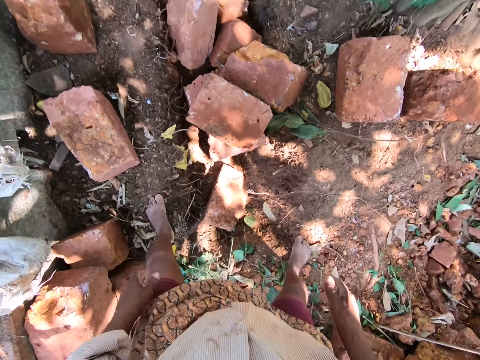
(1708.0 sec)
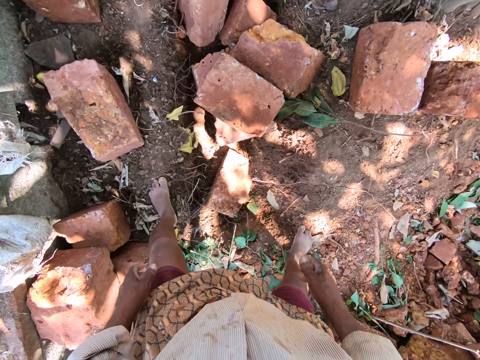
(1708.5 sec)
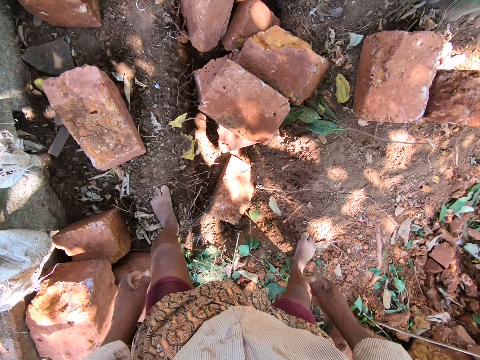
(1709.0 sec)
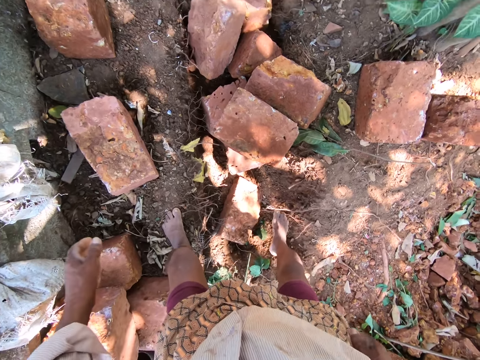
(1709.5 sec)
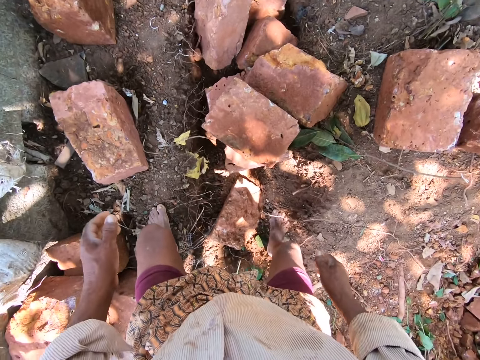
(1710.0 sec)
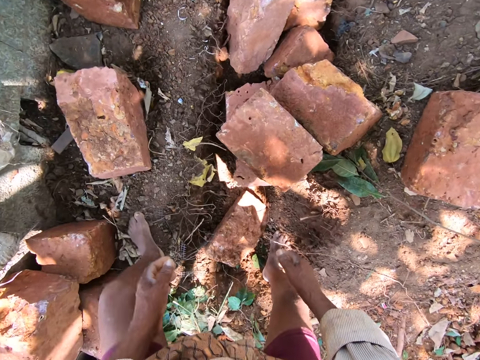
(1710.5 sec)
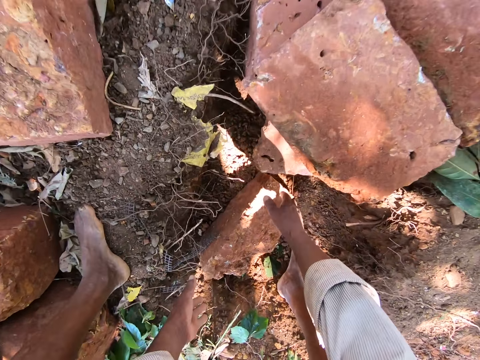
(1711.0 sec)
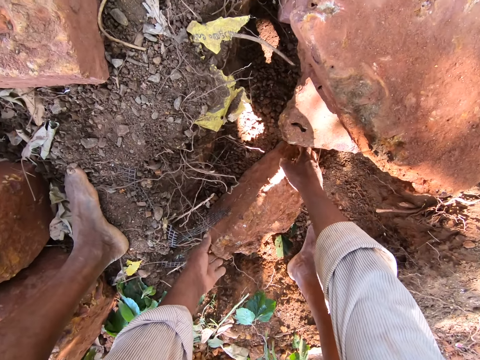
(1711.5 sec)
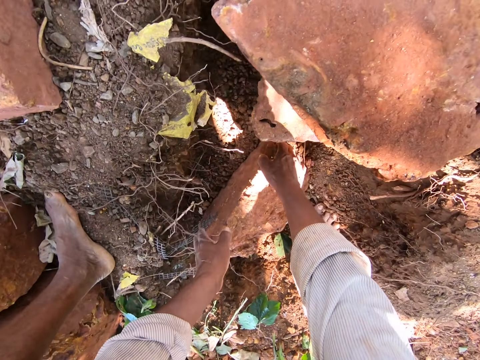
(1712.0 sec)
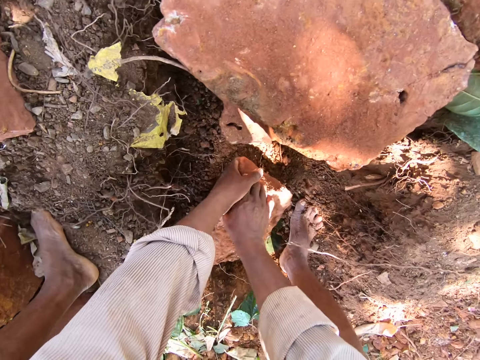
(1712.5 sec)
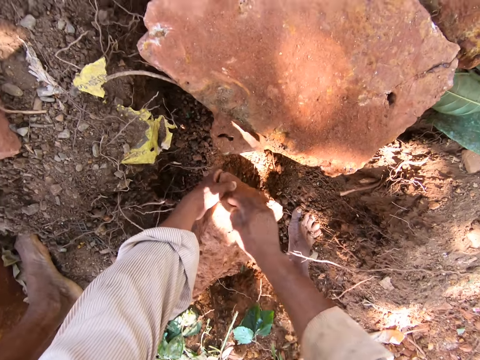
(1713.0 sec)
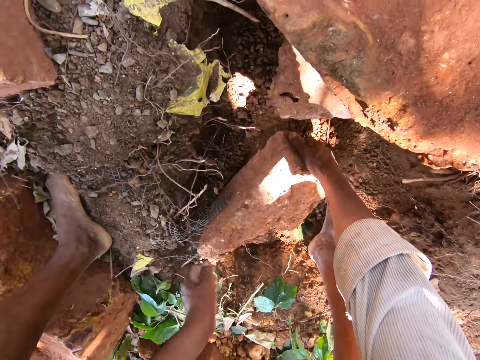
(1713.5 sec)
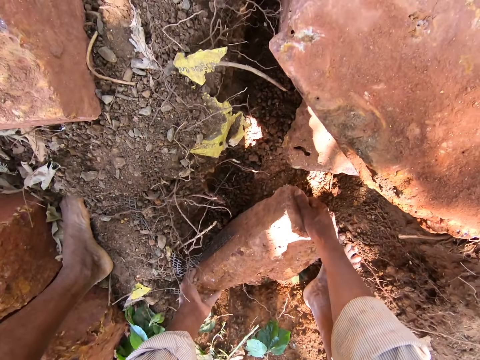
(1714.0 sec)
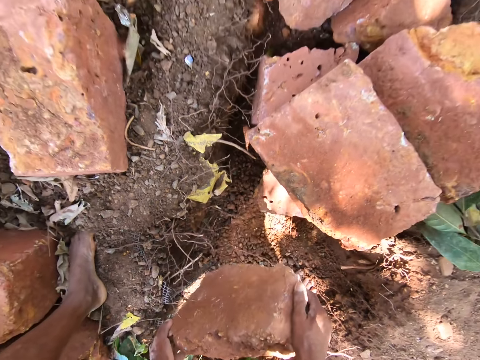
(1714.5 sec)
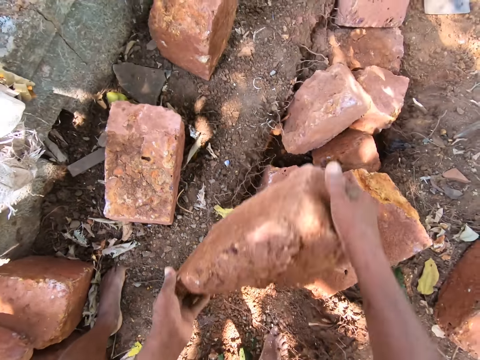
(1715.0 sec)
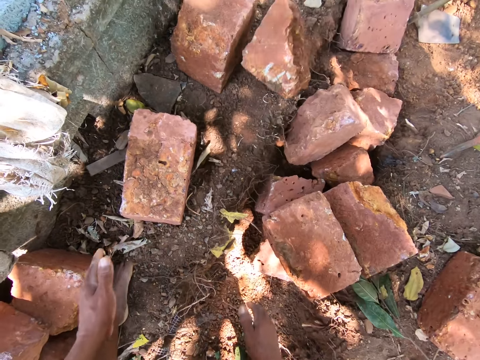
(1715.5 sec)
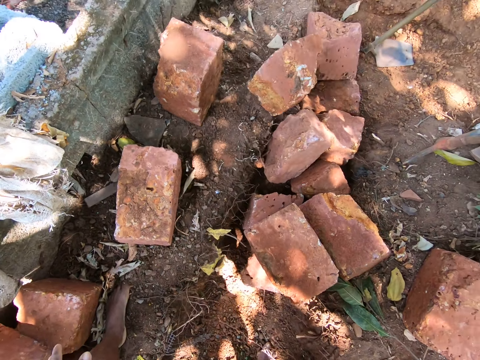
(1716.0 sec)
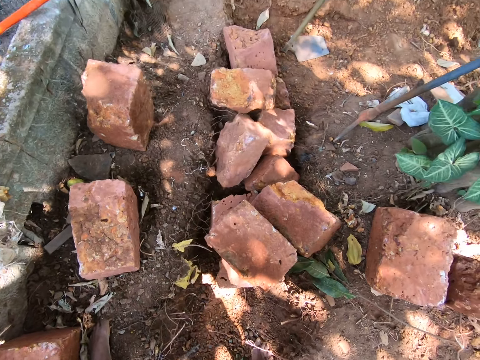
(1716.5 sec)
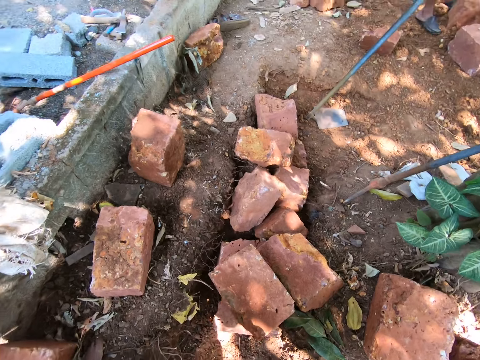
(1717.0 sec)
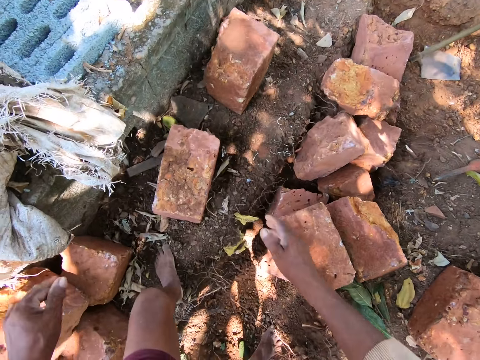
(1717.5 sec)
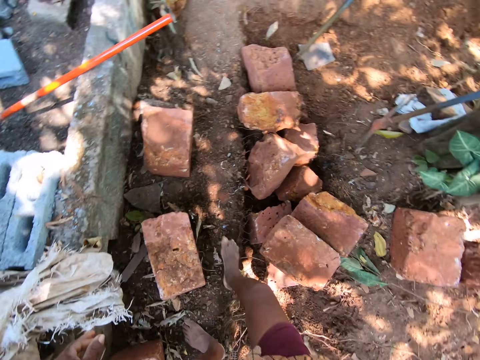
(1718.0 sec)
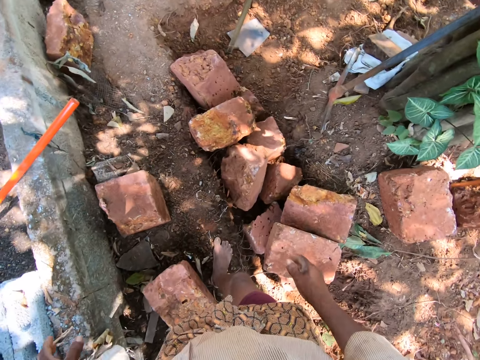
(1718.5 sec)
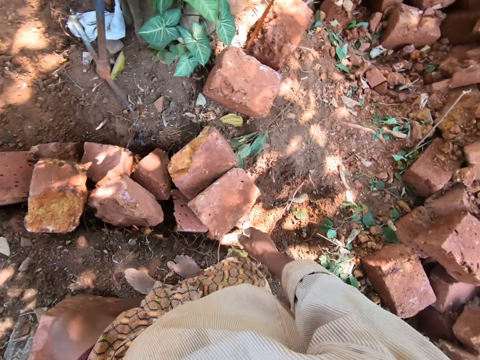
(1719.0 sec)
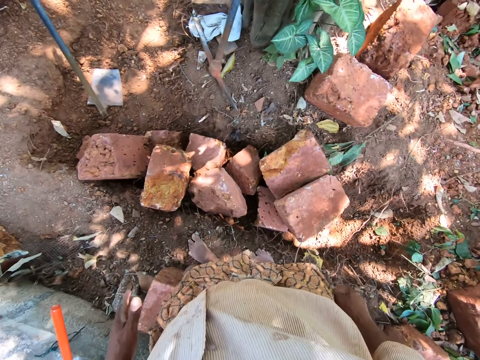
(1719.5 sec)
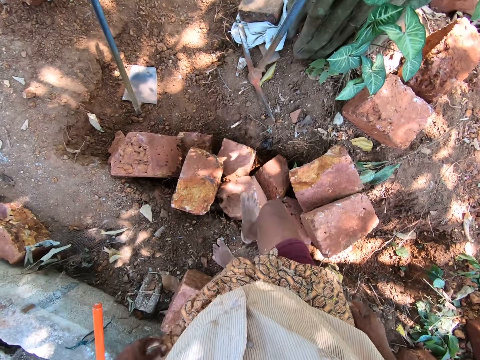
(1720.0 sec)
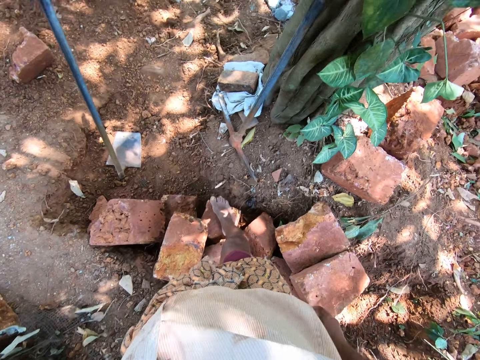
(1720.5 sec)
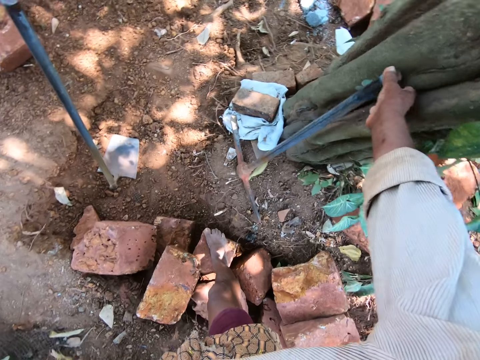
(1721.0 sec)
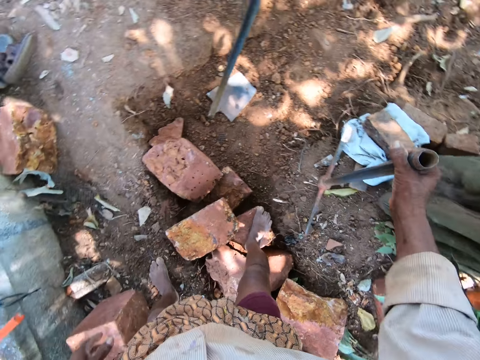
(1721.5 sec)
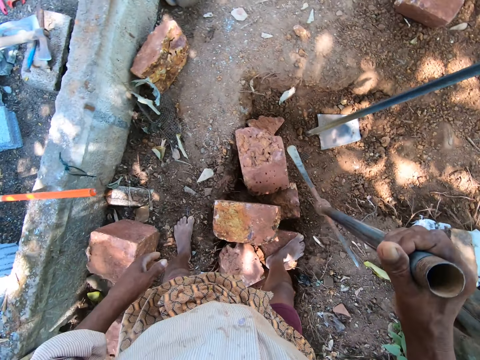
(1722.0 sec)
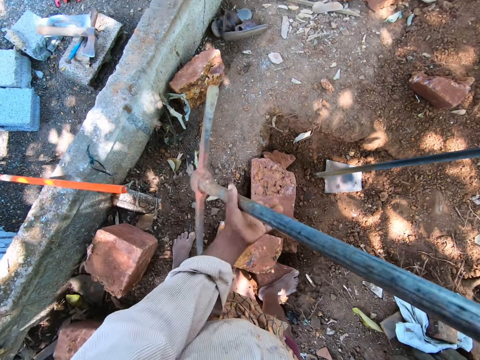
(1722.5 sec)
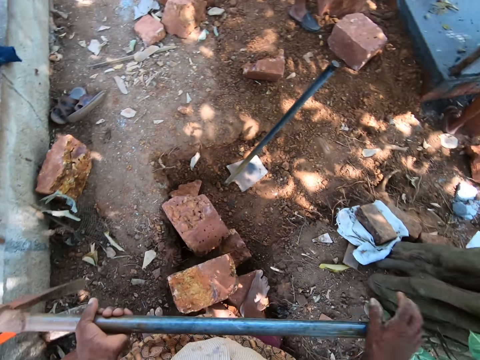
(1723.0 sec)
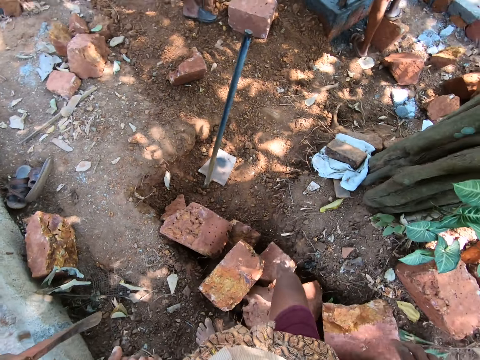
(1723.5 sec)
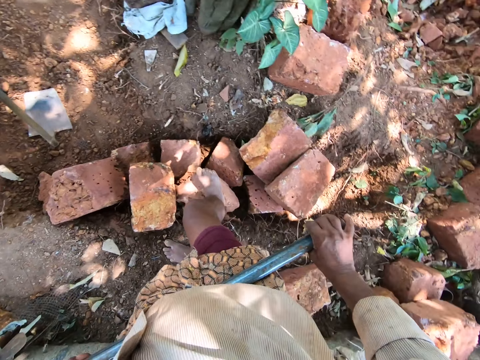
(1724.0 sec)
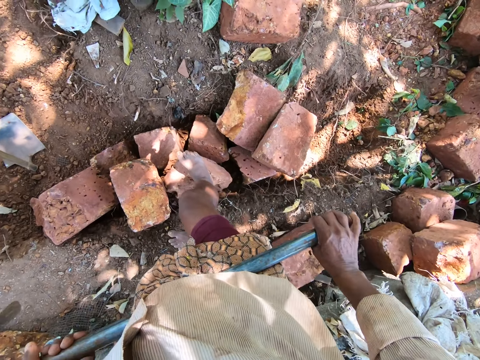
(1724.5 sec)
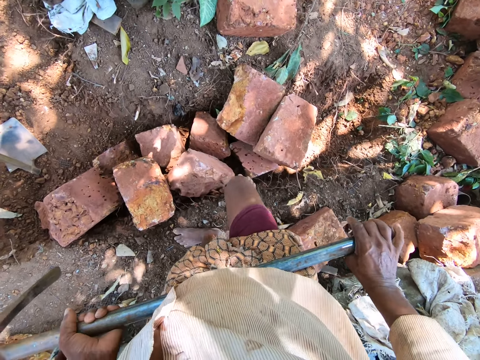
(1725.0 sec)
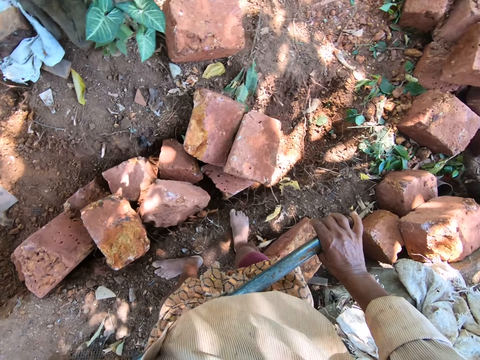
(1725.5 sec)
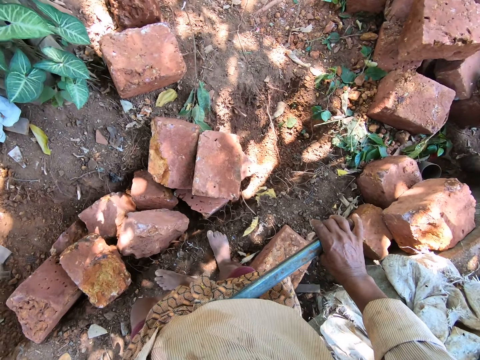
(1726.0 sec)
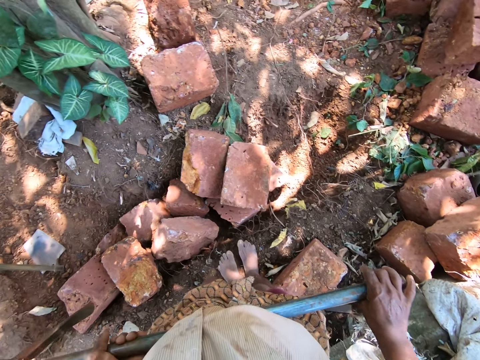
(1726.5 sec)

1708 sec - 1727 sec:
The camera wearer picks up a brick or stone from the ground with both hands. He throws the brick on the ground with both hands. He drops the stone on the ground. He walks around. He picks up a pick axe from the ground with his right hand. He holds the pick axe with both hands.

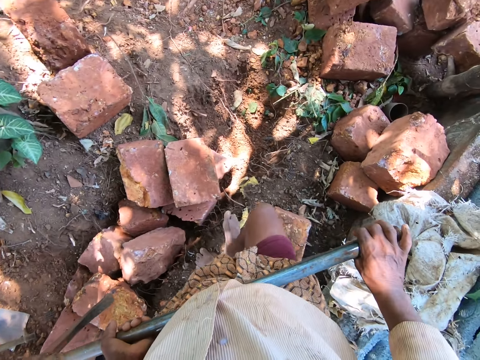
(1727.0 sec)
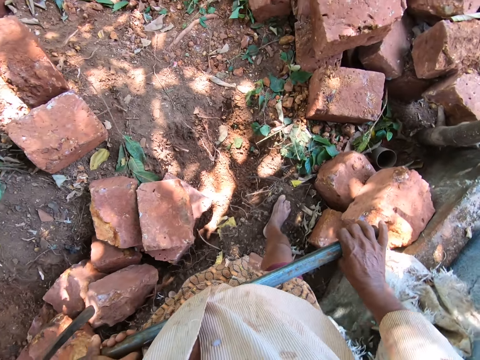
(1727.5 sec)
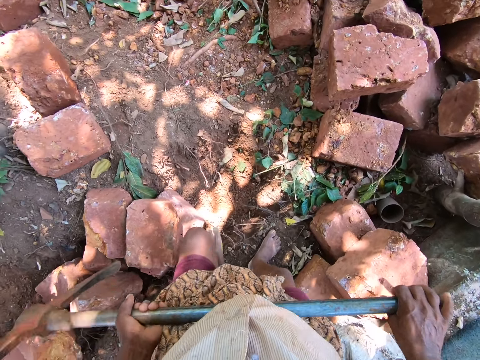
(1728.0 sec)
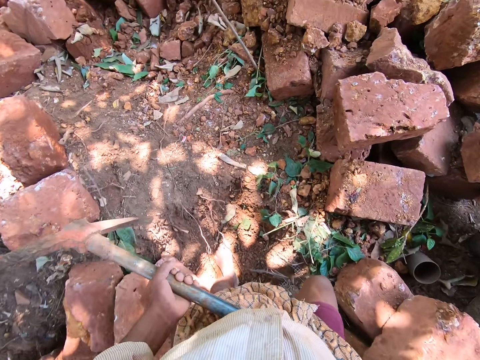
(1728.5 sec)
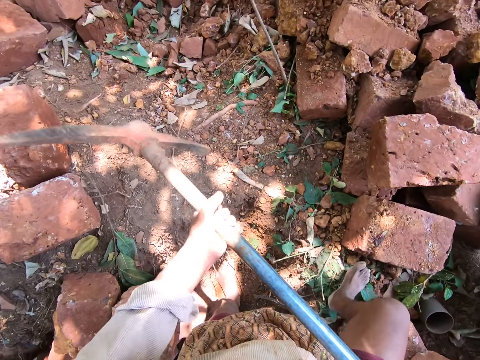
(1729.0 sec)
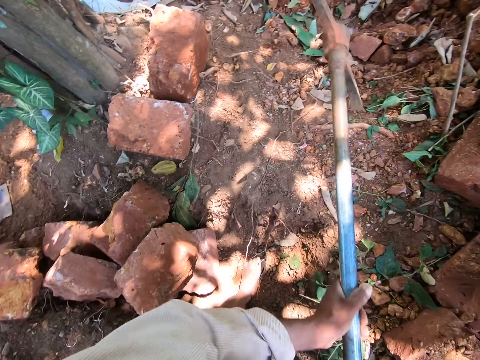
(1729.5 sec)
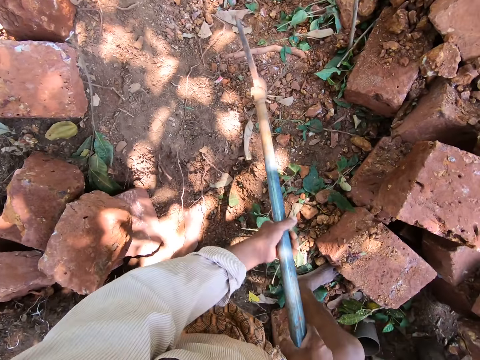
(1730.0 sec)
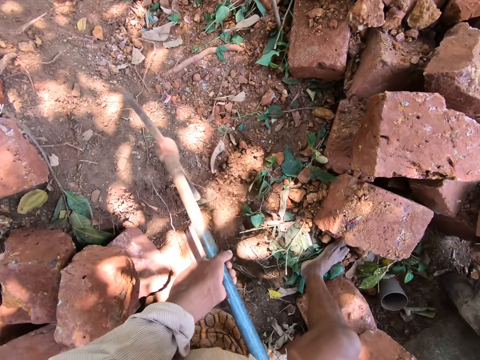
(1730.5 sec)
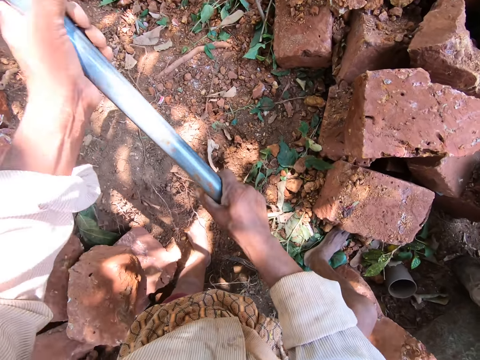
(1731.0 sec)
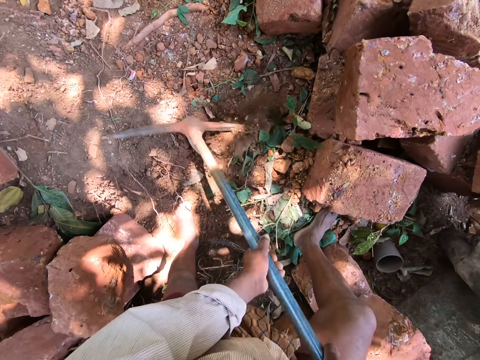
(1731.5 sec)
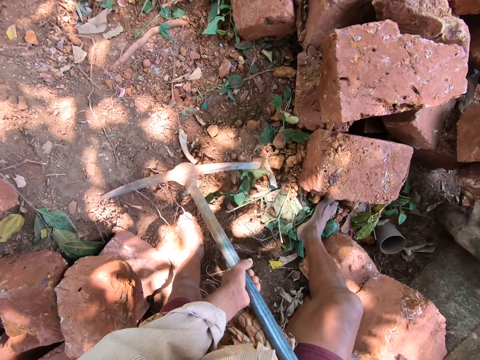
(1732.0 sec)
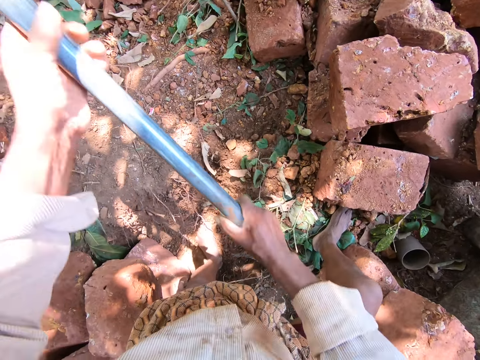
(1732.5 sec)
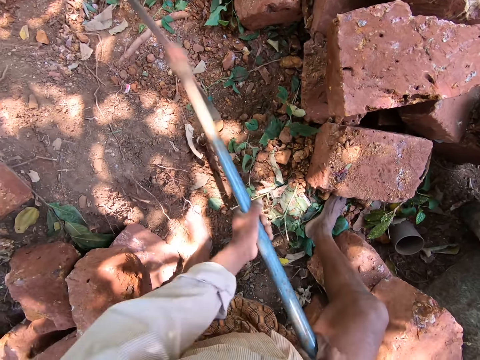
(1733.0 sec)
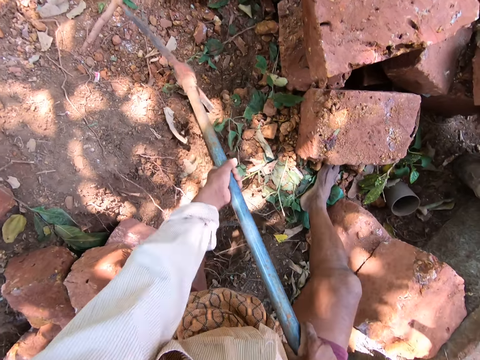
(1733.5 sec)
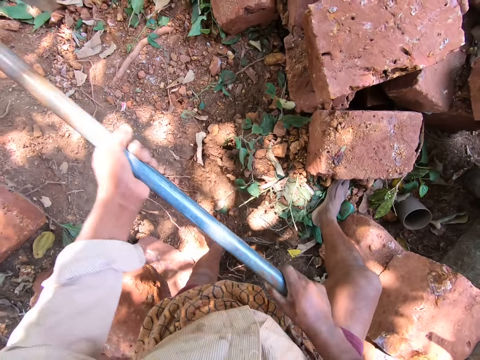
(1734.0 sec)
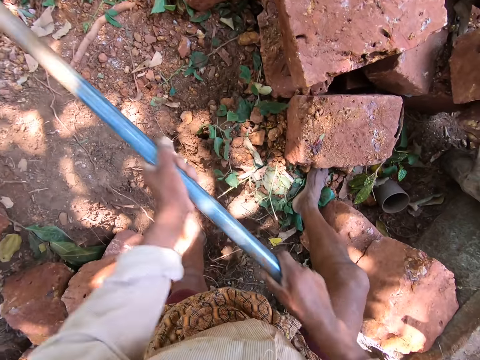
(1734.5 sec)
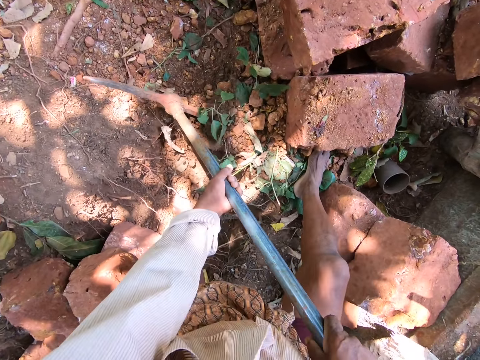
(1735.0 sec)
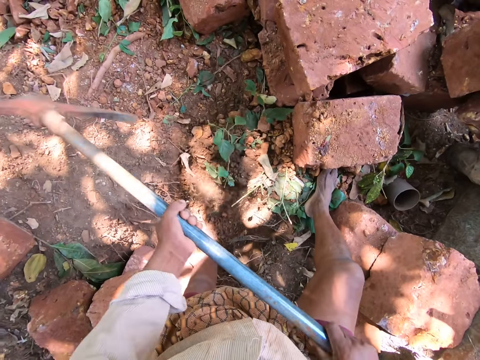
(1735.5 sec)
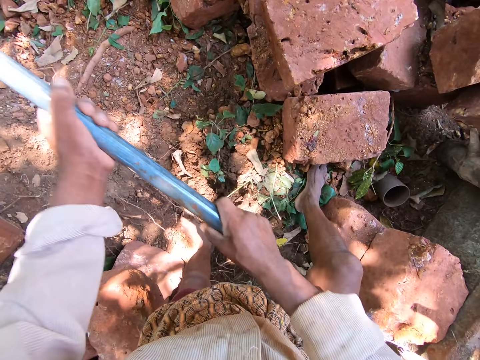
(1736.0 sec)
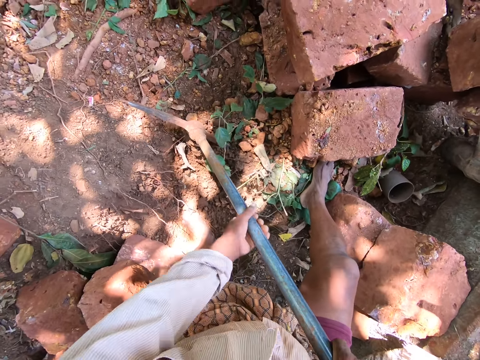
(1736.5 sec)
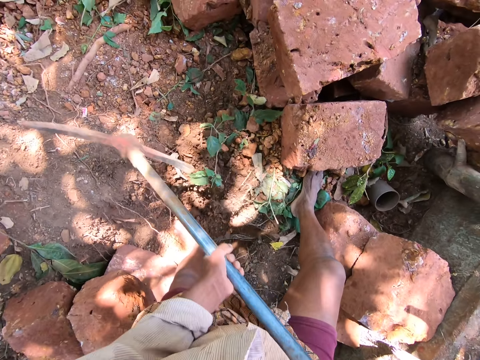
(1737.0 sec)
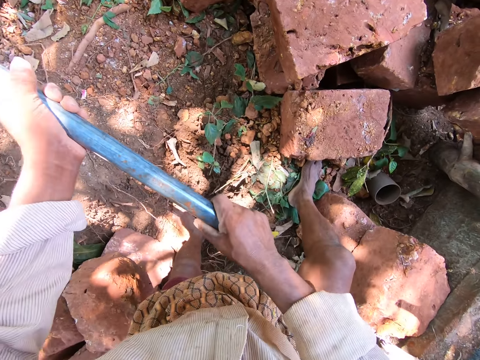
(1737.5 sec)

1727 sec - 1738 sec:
The camera wearer digs the ground with the pick axe in both hands.
